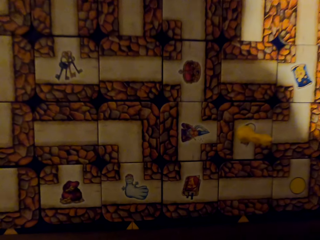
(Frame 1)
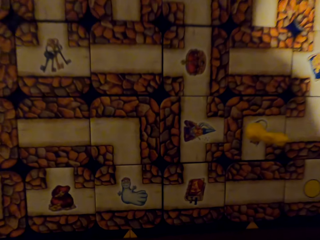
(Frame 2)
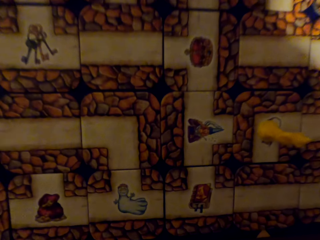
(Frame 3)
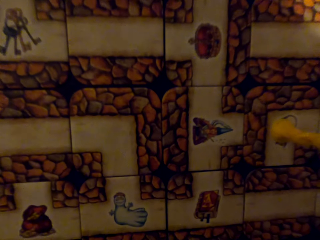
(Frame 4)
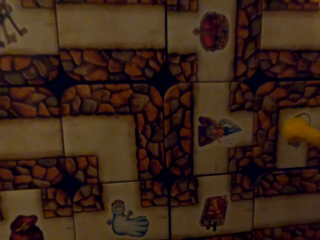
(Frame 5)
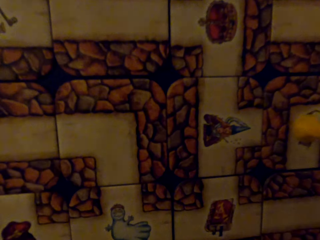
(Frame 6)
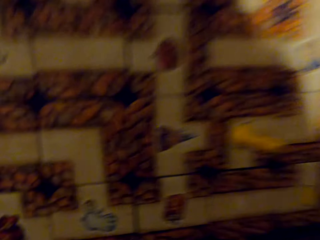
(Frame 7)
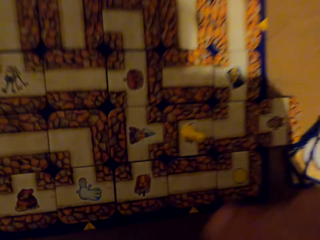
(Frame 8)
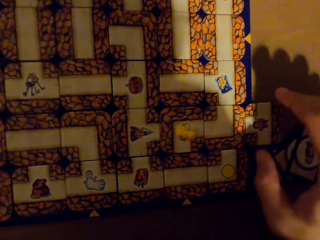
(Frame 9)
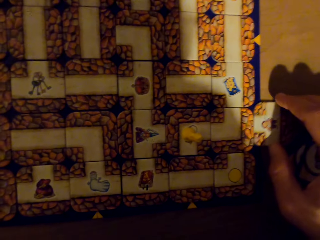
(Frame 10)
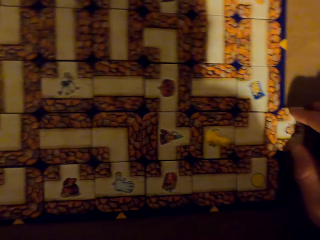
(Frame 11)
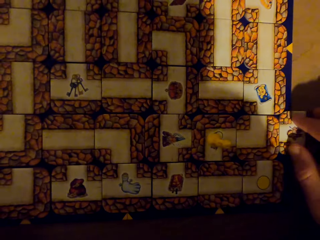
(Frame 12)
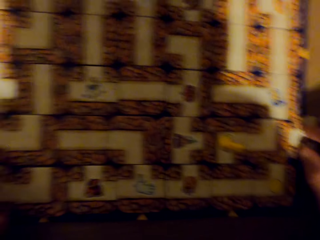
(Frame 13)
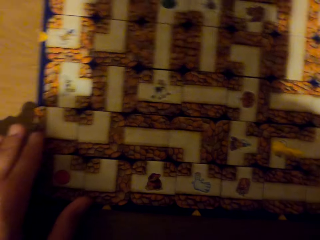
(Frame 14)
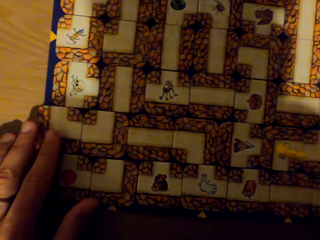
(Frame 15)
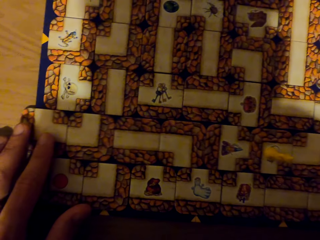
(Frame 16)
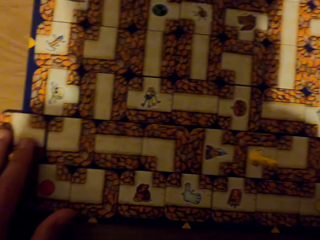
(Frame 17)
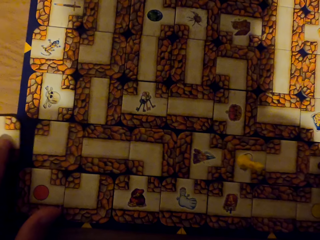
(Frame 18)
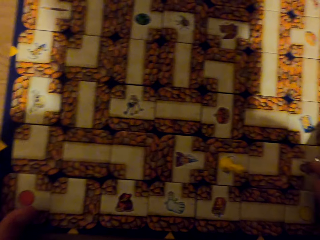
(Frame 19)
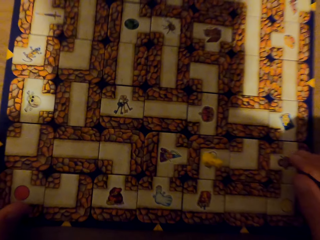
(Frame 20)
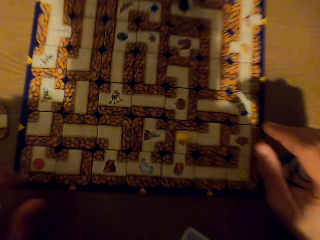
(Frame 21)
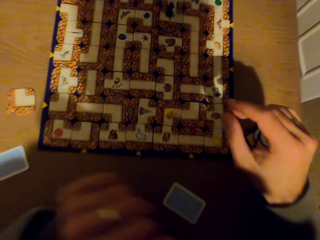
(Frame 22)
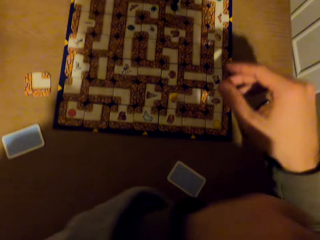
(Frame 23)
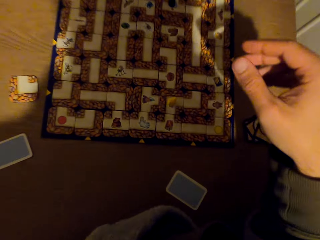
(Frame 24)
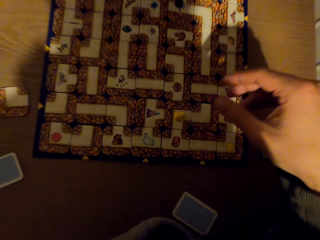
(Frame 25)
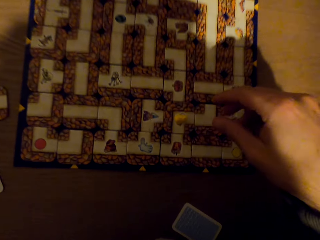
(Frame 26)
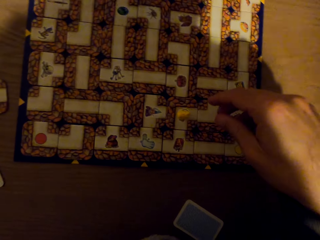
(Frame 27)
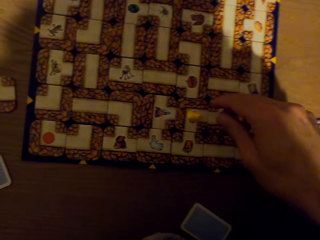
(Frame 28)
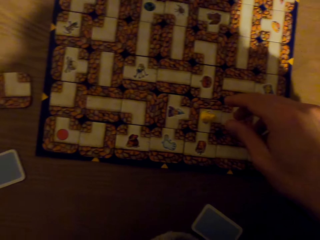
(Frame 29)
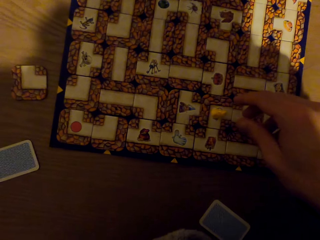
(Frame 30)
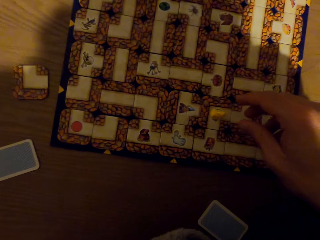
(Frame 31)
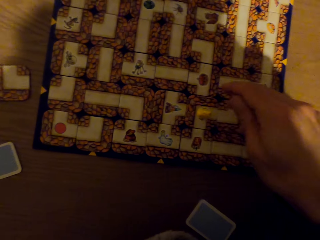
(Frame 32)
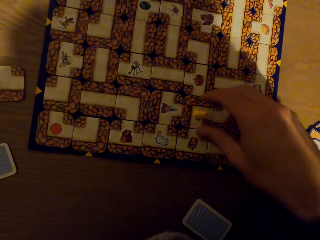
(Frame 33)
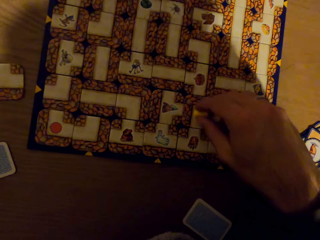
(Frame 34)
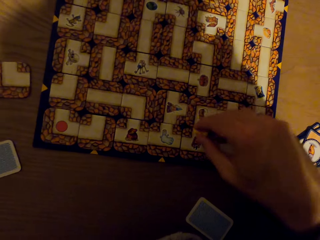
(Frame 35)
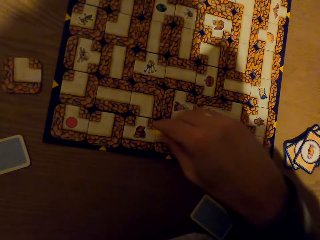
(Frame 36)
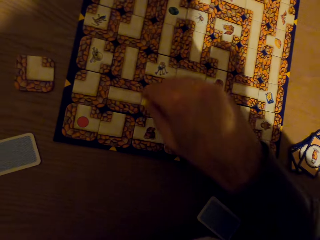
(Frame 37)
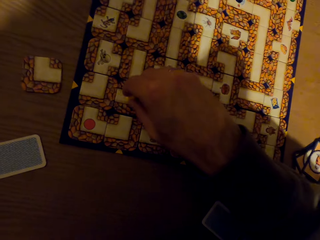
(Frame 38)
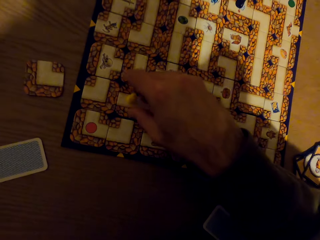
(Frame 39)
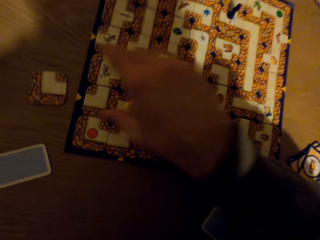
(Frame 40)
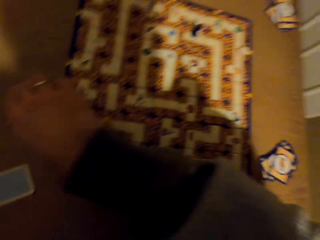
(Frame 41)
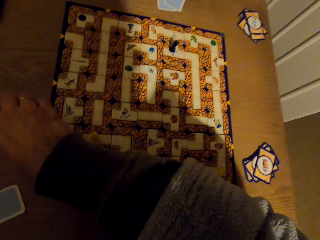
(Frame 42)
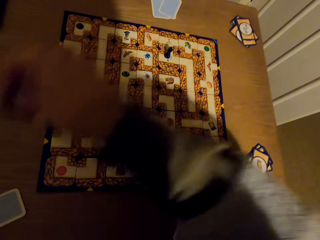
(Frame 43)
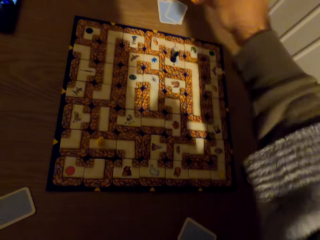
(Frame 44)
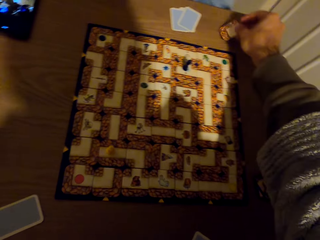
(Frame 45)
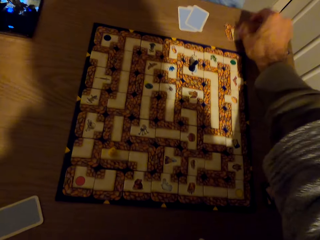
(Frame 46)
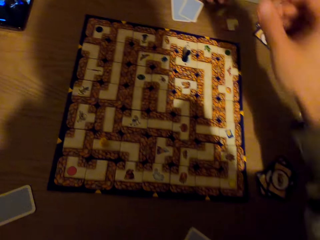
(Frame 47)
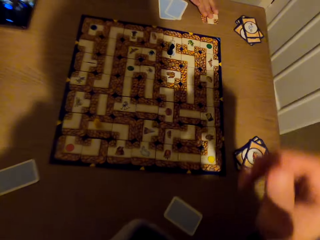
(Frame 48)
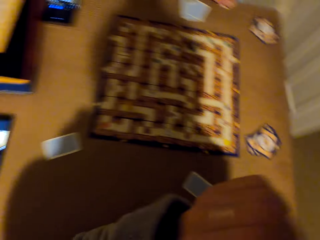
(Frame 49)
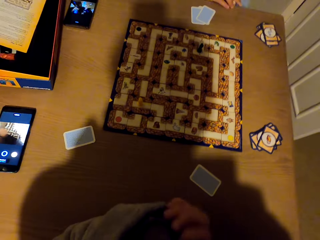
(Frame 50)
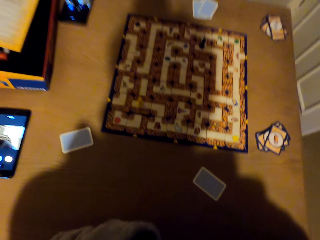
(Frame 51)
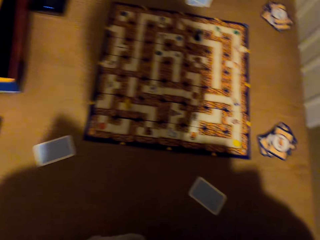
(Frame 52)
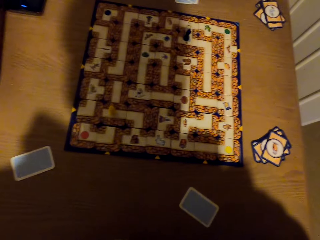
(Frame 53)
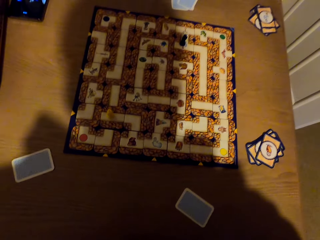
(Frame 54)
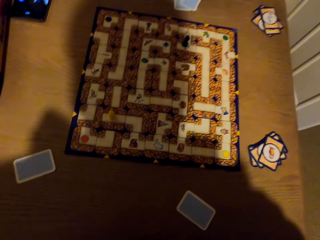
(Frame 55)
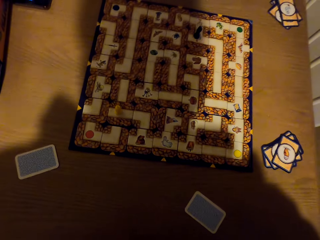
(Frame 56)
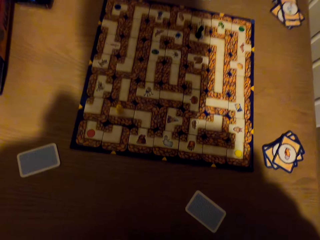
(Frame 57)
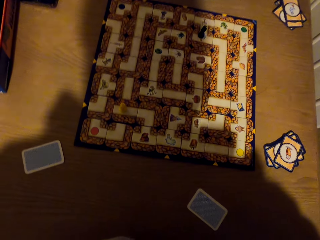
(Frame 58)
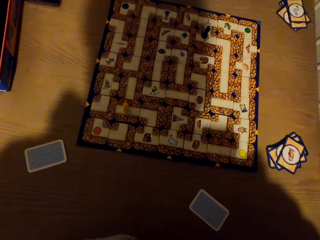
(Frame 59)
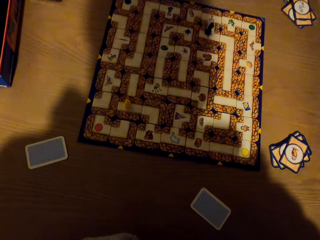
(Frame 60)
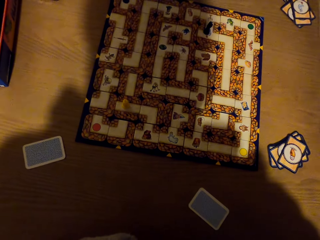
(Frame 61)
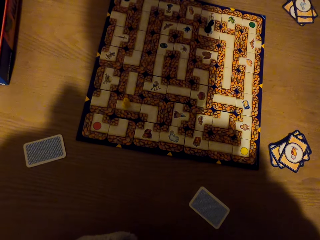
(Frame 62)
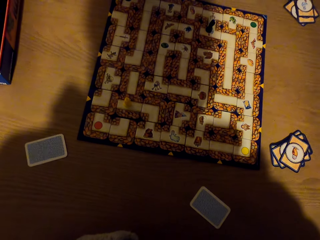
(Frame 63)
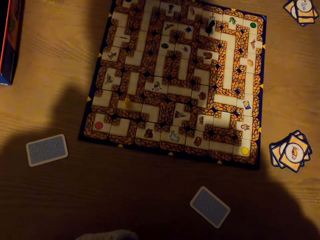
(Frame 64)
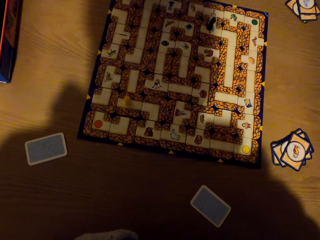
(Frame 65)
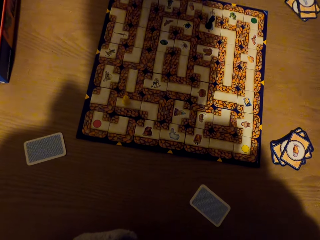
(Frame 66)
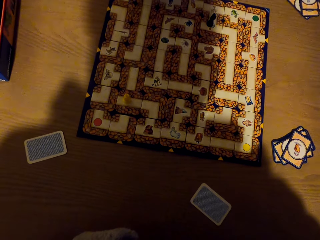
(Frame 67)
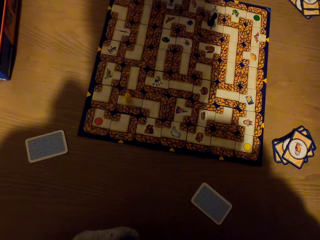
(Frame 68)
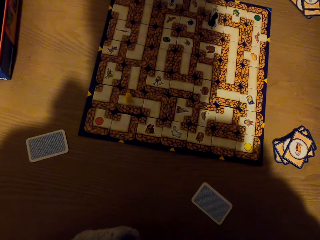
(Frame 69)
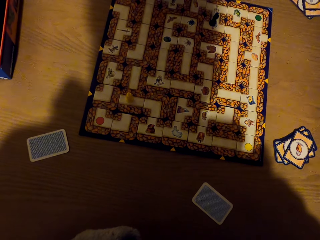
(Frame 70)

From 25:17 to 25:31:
The camera wearer picks up a chess card. They play a chess game. They pick the pawn from the labyrinth with the right hand. They play a chess game. They count on the labyrinth board with the pawn. They drop the pawn on the labyrinth board. They pick the card from the table with the right hand. They drop the card on the table with the right hand. A woman picks a card.

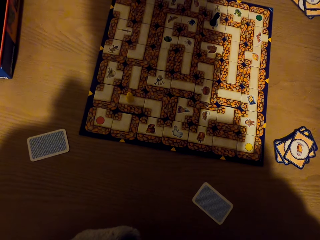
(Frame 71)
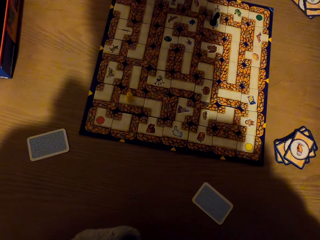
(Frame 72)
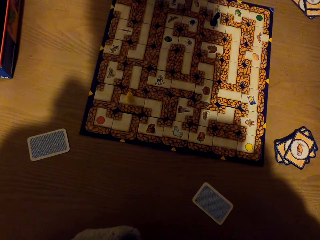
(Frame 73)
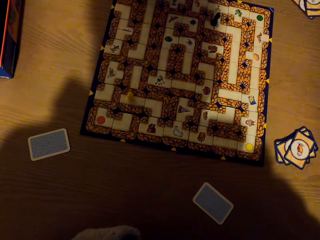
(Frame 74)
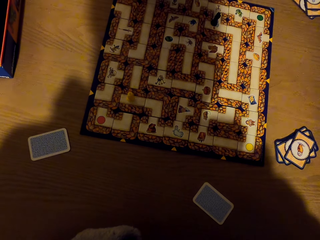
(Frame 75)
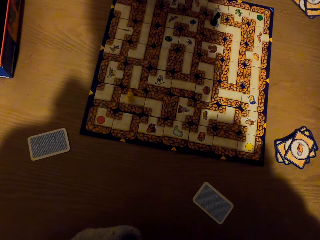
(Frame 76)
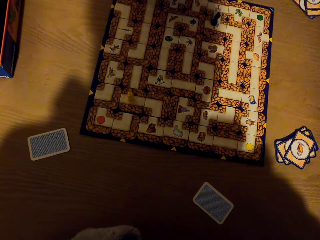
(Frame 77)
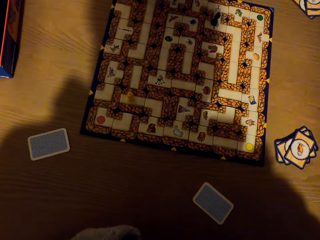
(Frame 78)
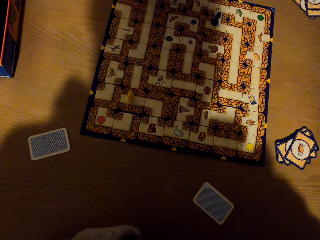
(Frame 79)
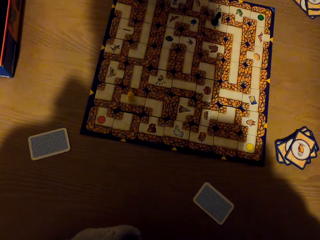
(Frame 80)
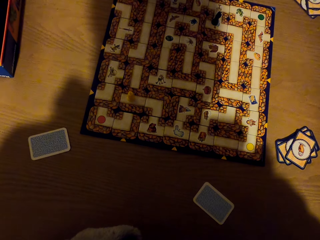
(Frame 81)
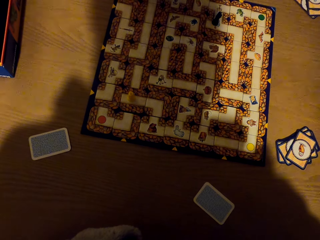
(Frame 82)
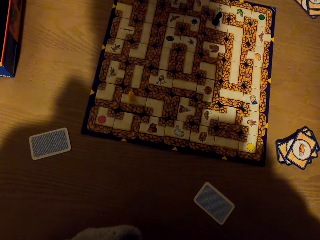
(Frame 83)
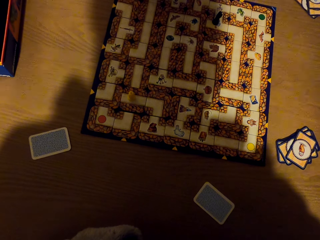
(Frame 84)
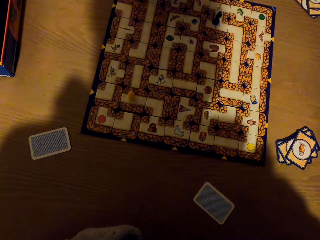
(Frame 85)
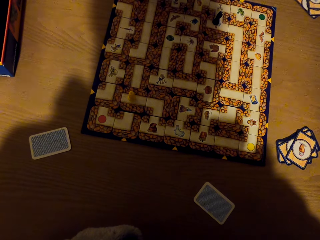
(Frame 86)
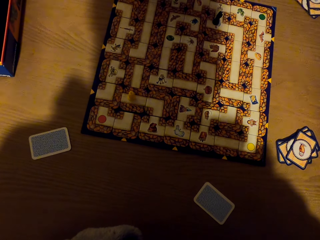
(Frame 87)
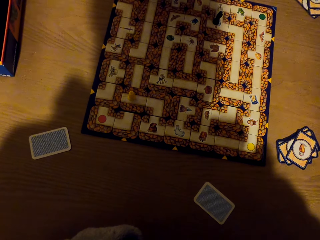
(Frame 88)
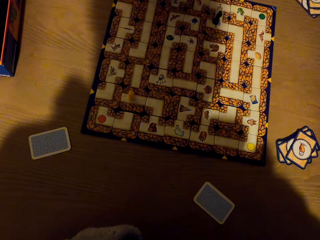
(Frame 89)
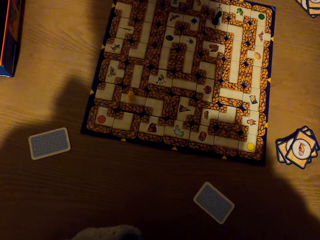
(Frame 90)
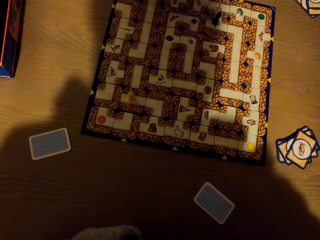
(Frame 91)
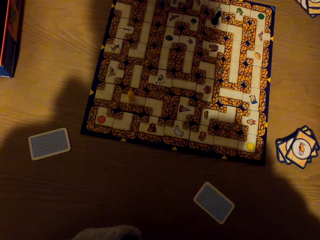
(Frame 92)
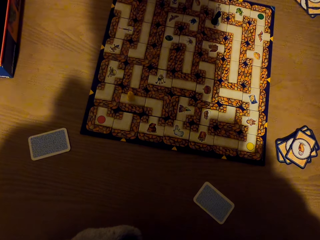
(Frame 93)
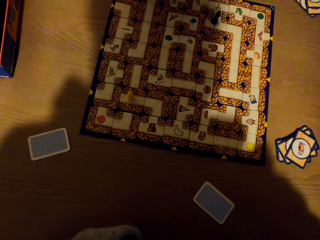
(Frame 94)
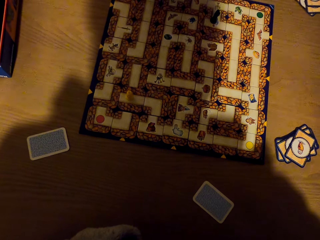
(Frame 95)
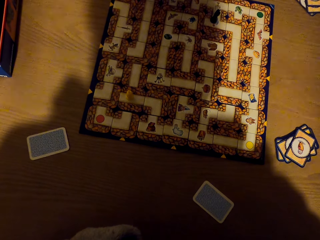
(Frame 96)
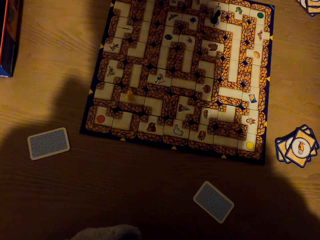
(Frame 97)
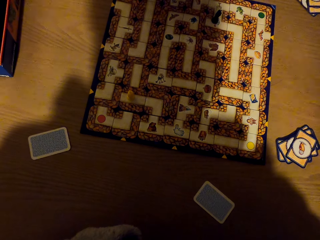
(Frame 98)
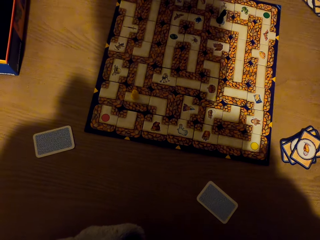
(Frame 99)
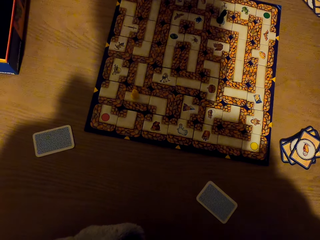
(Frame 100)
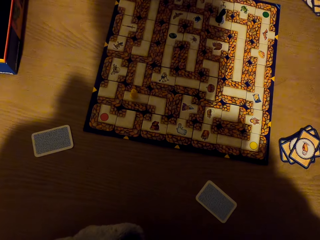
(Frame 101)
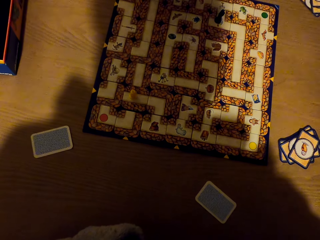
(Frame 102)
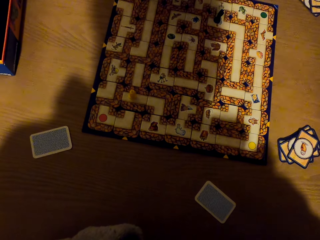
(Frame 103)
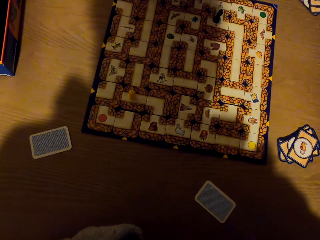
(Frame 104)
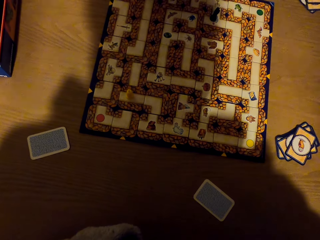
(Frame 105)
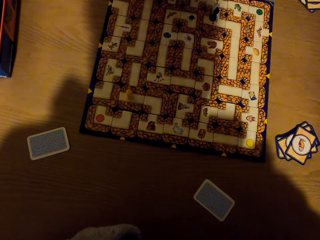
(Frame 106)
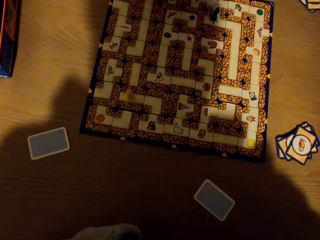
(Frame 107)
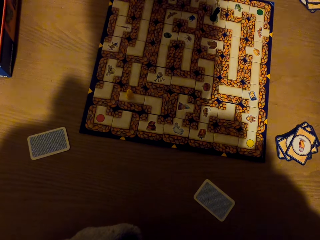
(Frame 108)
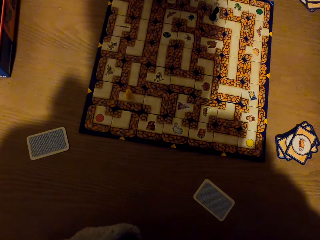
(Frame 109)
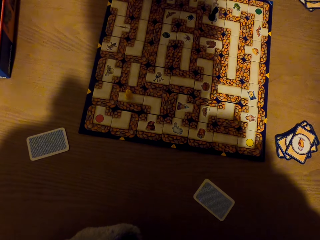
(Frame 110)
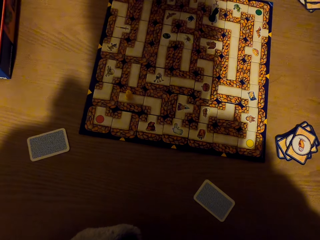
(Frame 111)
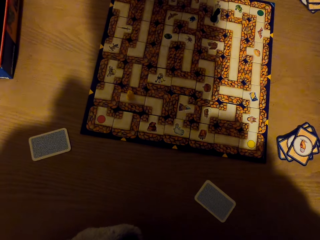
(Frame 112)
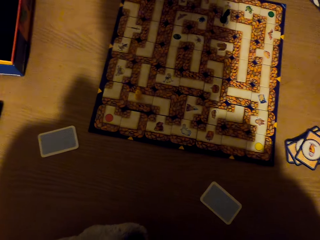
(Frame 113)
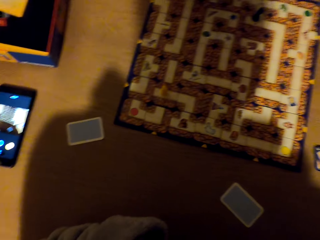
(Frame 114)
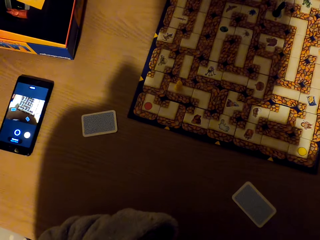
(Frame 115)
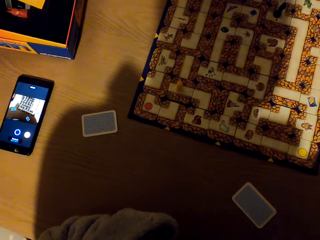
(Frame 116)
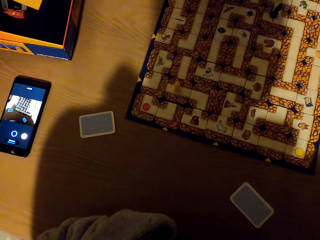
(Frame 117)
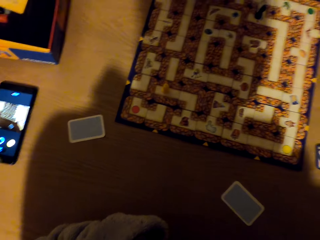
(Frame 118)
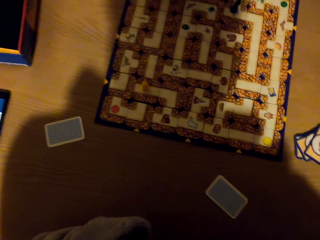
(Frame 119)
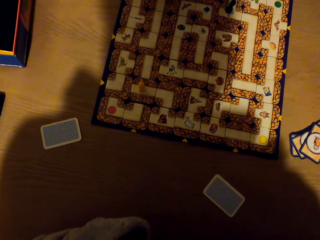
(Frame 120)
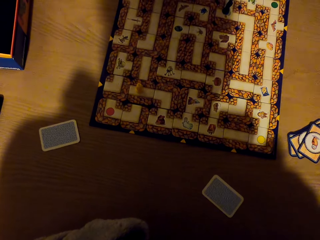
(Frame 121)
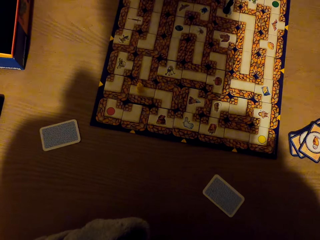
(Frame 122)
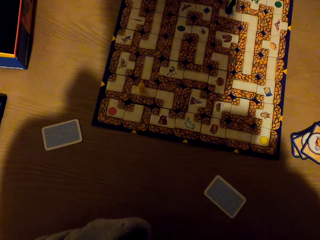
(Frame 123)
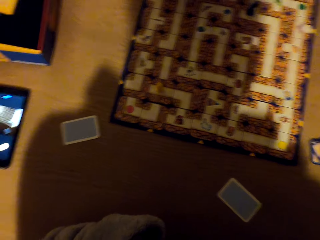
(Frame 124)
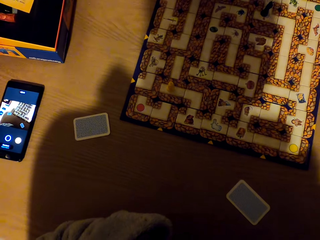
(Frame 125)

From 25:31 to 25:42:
The camera wearer looks at the mobile phone.
